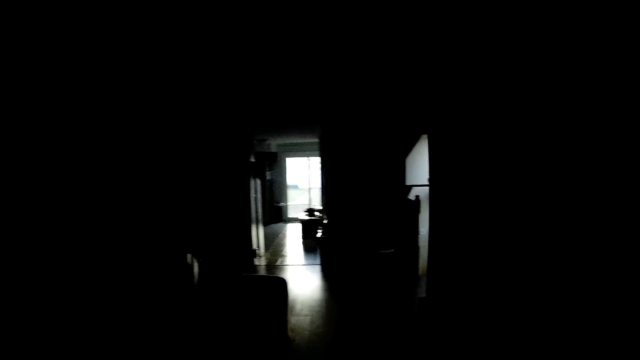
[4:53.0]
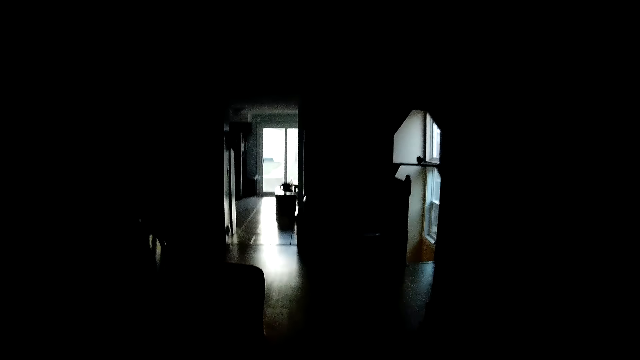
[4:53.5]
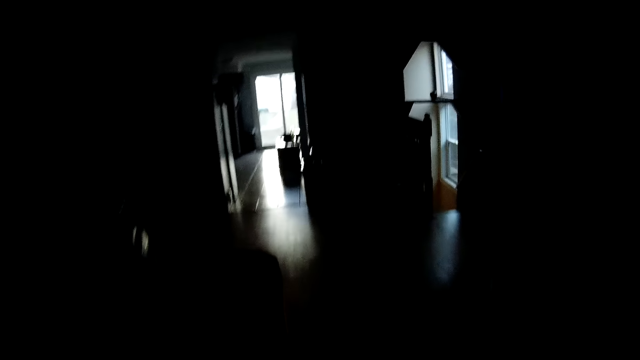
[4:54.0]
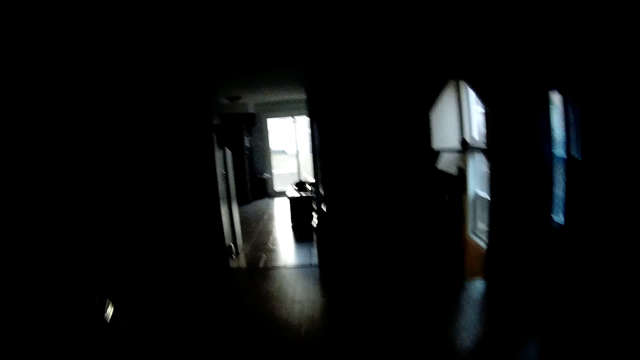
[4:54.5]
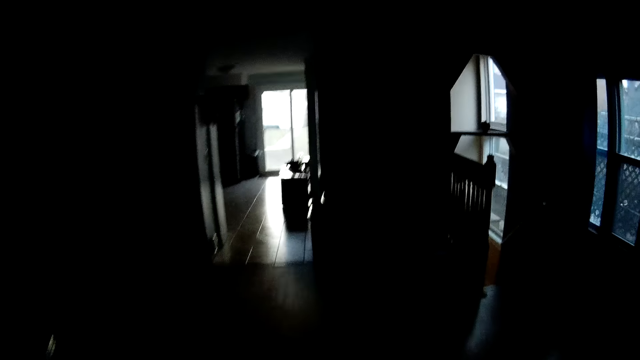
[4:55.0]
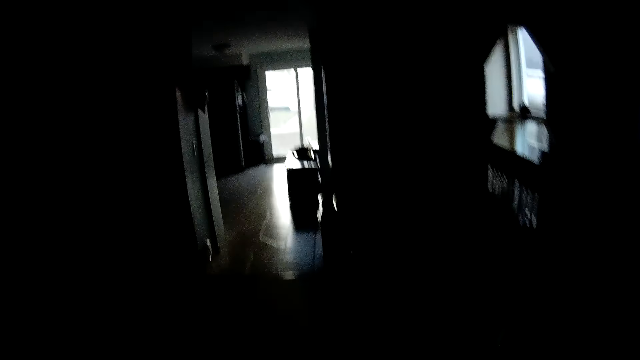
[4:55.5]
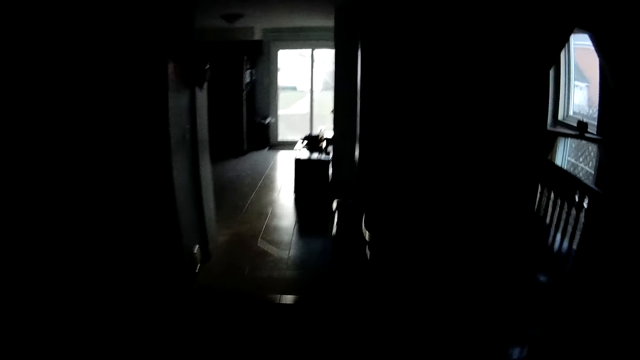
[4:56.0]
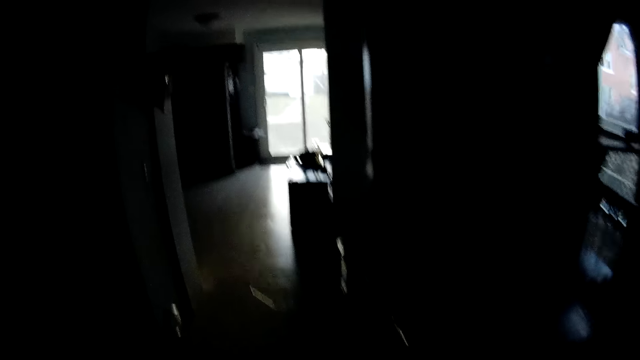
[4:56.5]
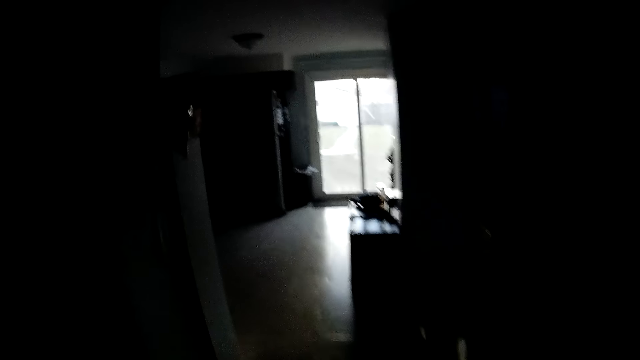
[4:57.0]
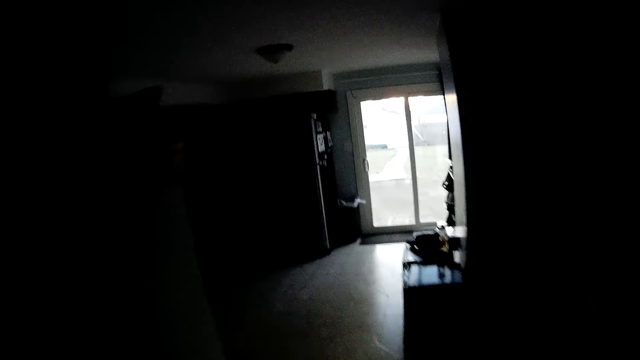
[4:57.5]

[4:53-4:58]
The camera wearer moves across the house.

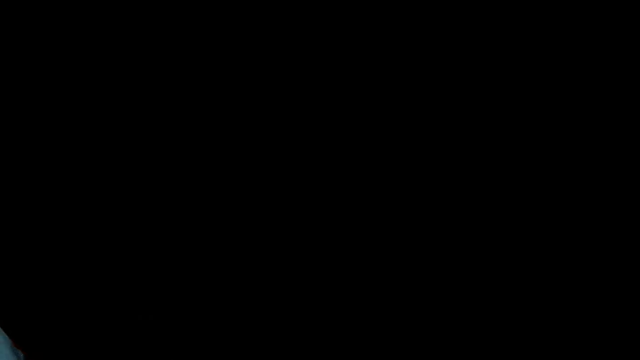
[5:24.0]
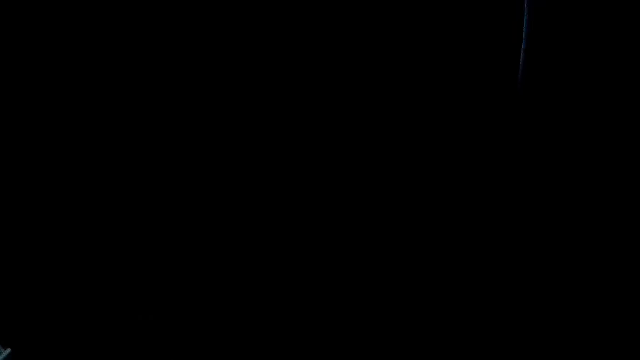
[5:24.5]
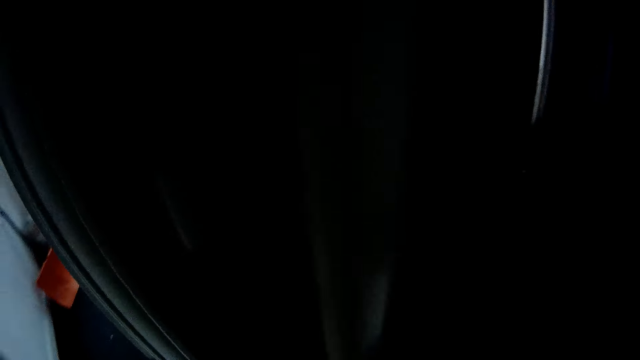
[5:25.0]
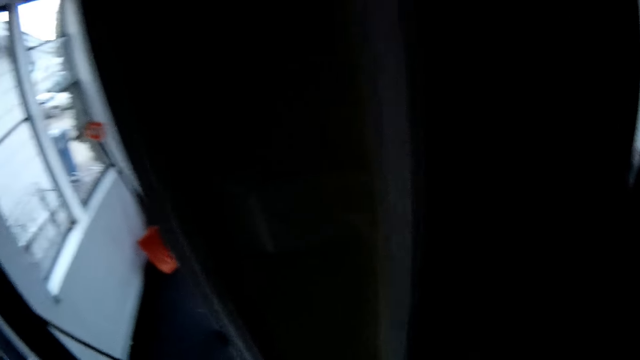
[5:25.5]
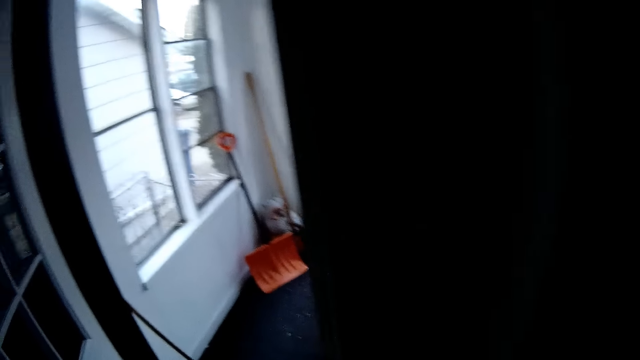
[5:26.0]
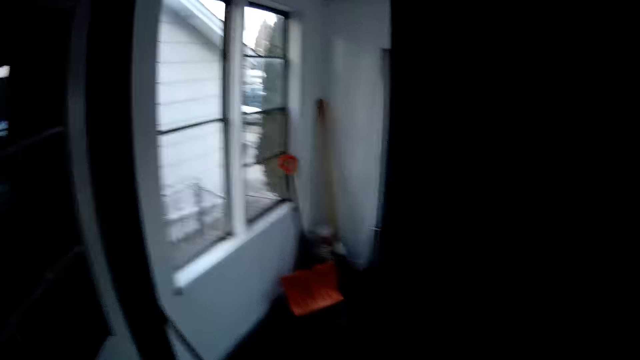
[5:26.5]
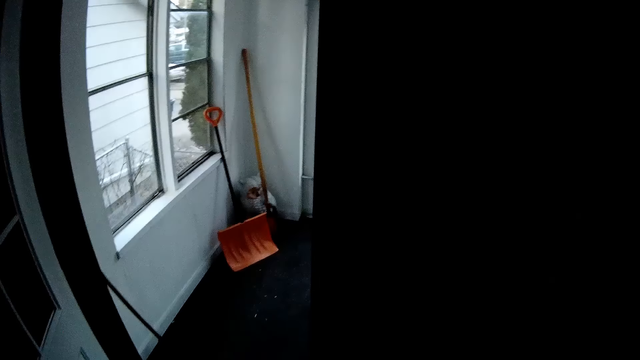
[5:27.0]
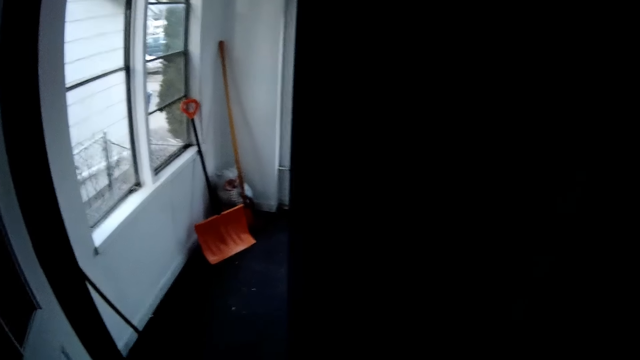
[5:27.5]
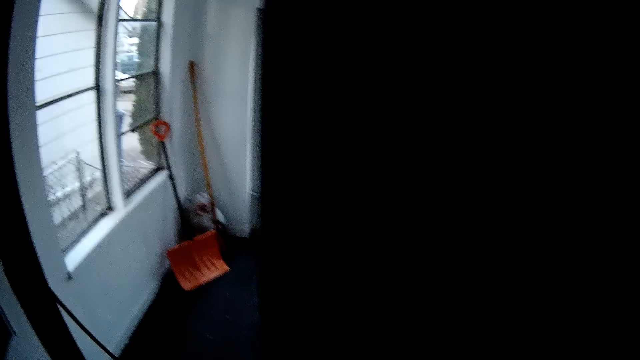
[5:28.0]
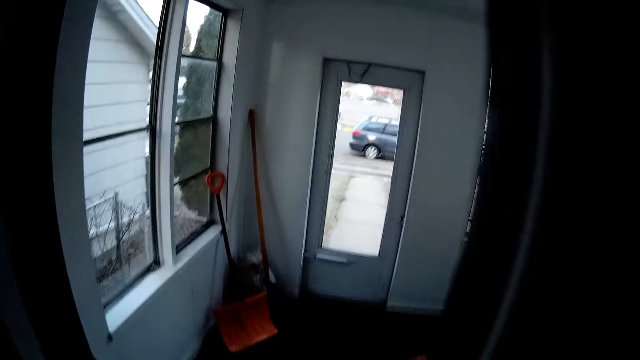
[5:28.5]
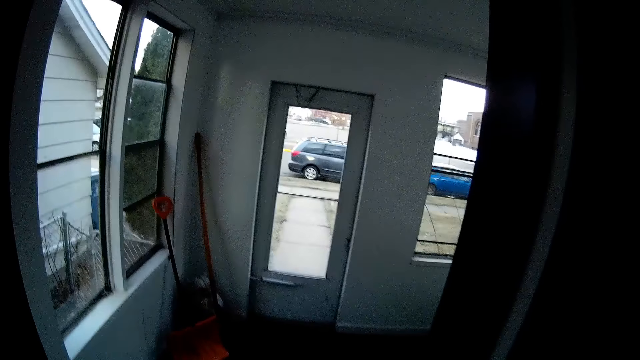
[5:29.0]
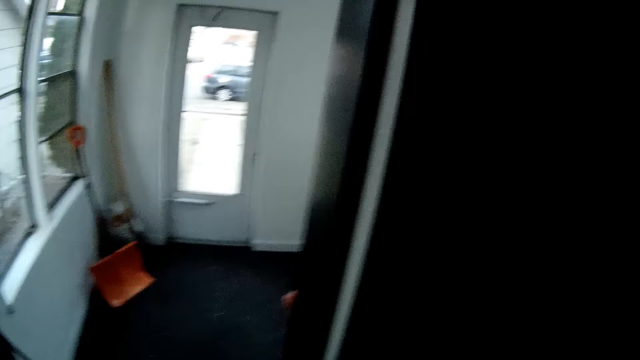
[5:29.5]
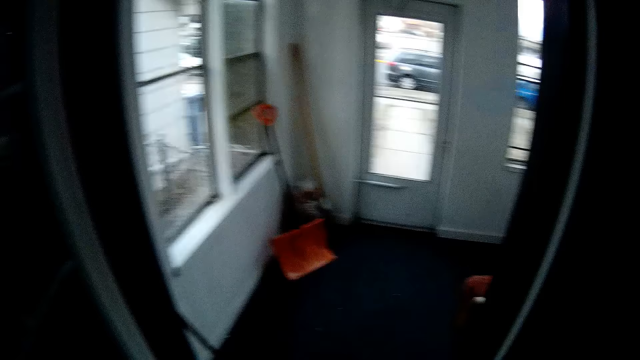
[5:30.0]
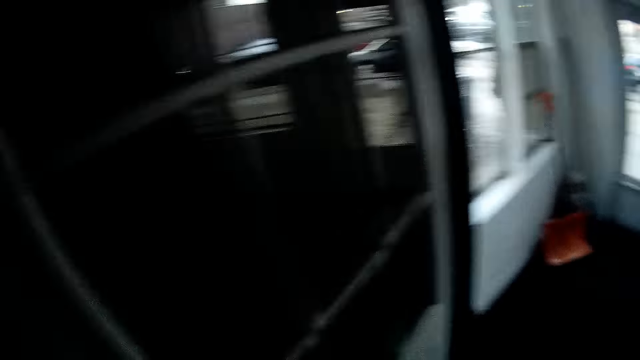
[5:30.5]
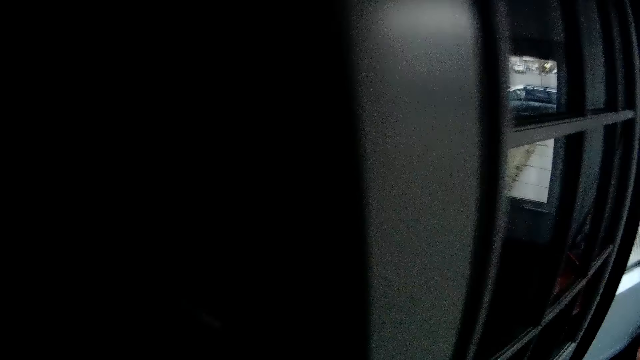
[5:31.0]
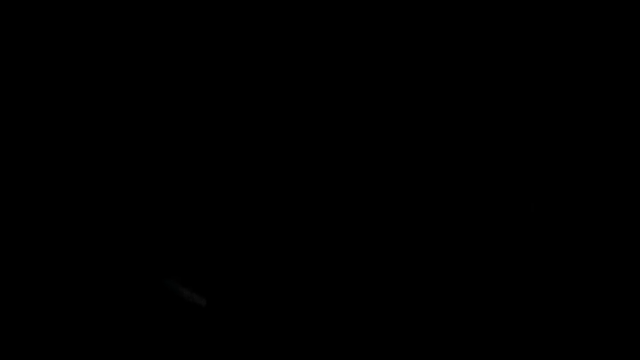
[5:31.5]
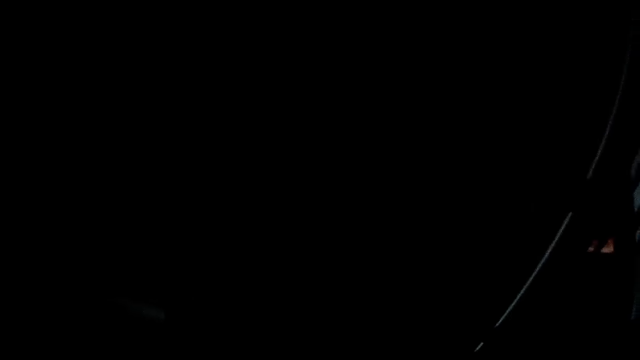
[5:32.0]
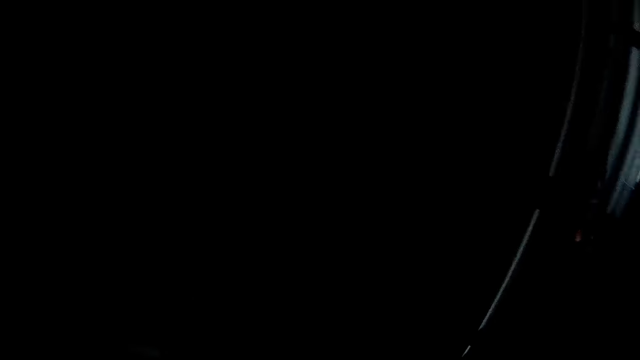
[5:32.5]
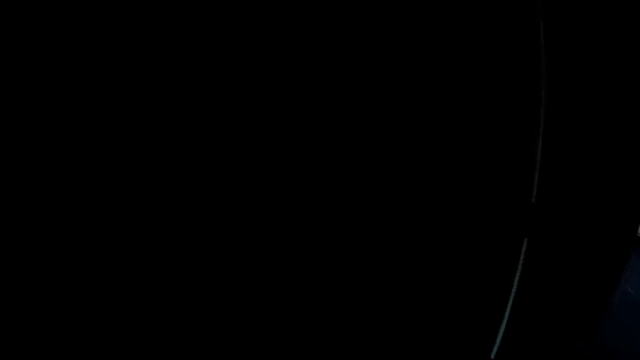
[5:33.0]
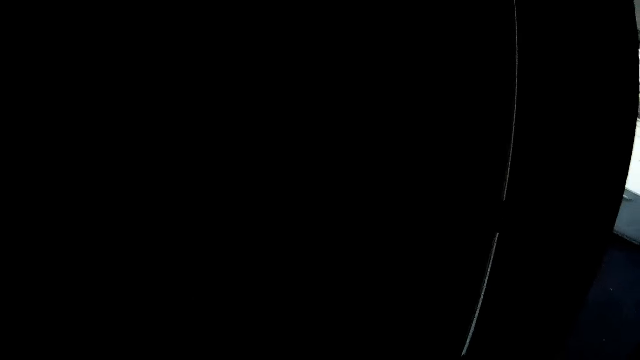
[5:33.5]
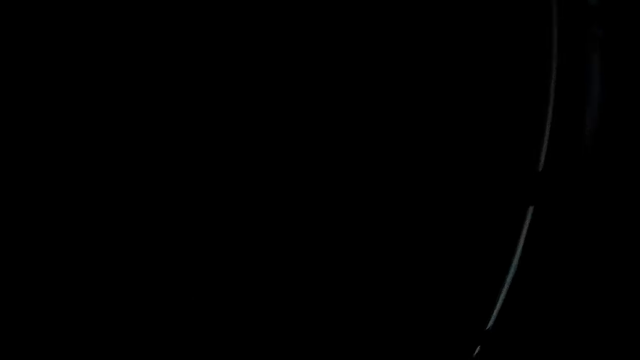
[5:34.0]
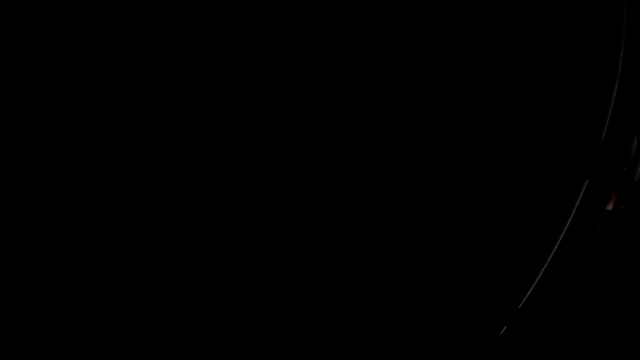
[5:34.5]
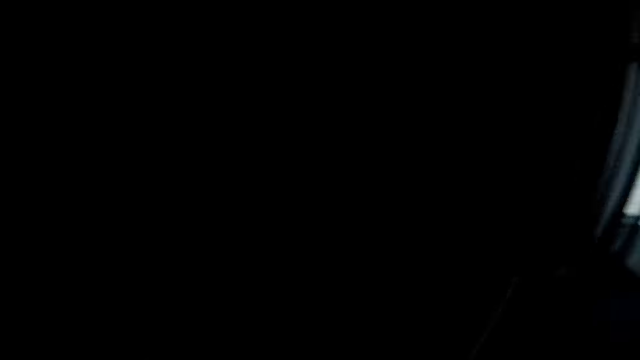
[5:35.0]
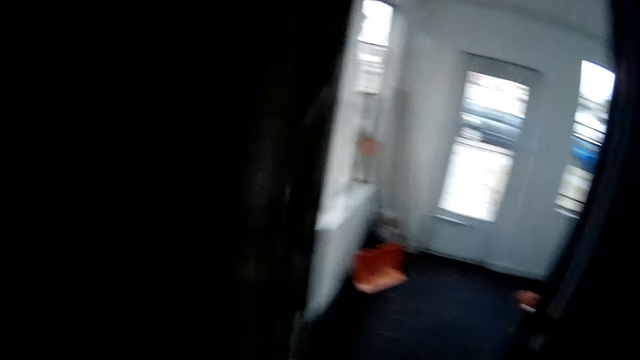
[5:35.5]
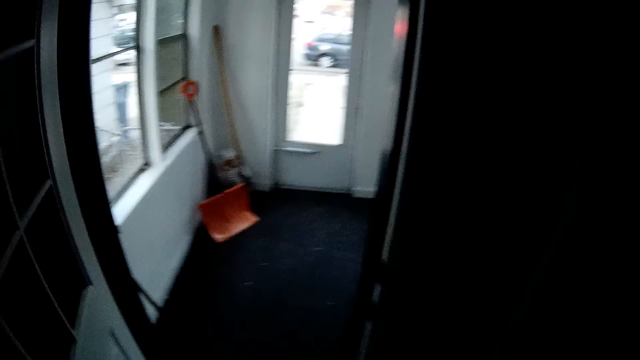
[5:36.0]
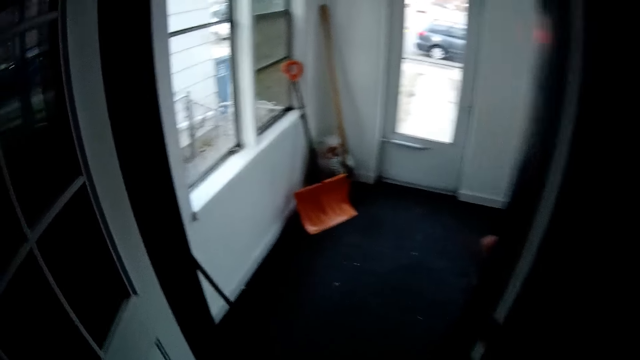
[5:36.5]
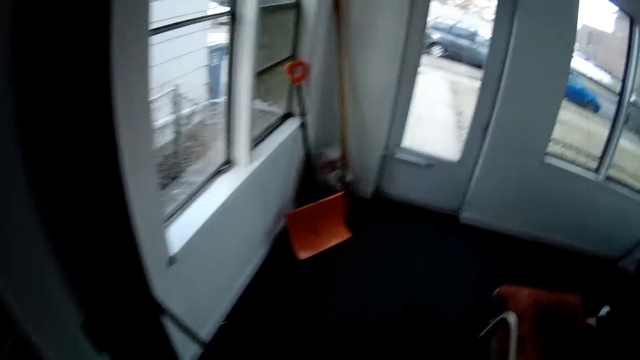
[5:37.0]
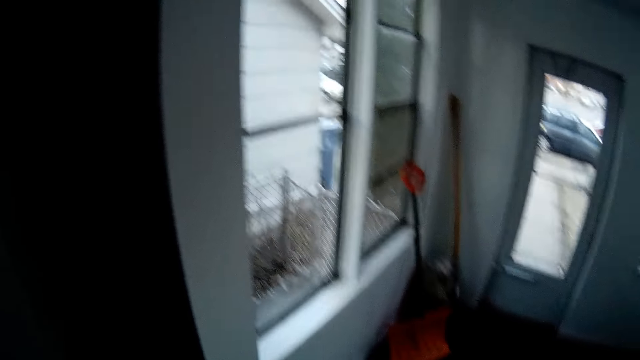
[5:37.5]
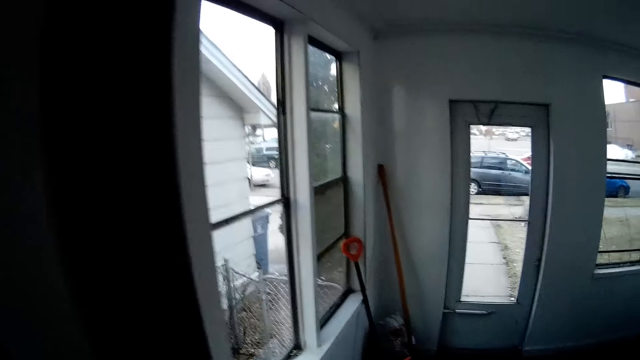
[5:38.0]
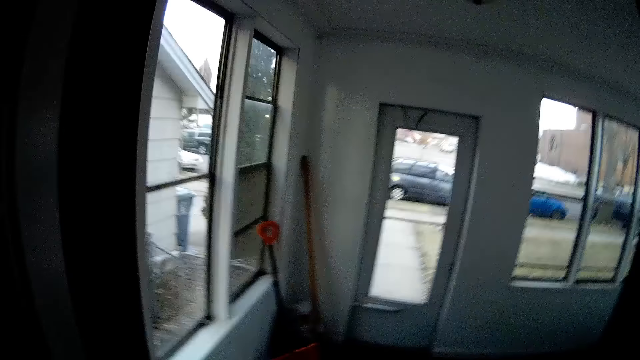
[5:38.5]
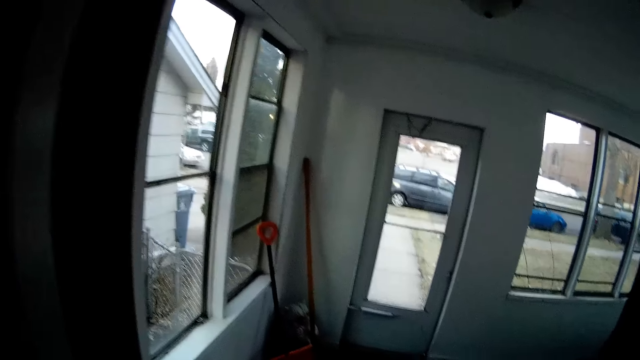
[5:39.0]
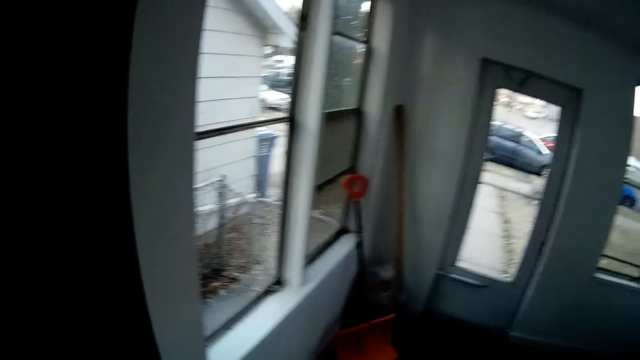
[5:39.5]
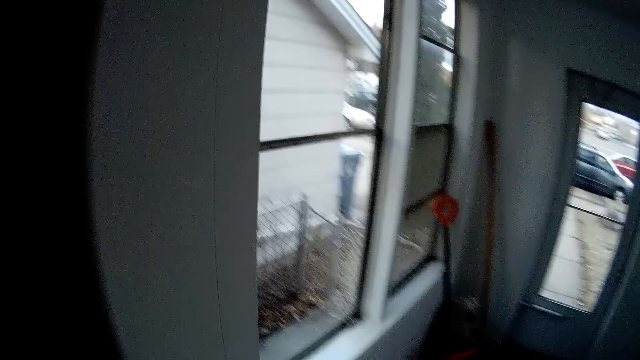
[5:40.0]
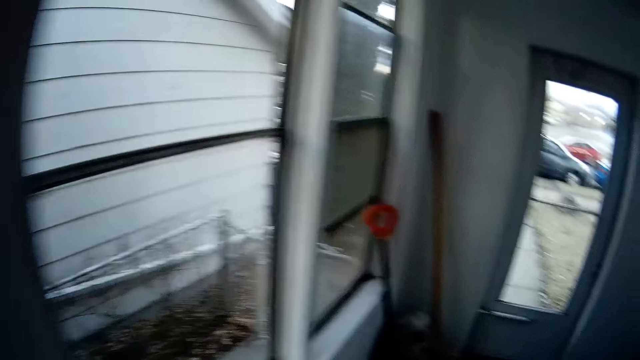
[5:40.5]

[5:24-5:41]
The camera wearer opens the door. They unlock the storage room. They look around.
